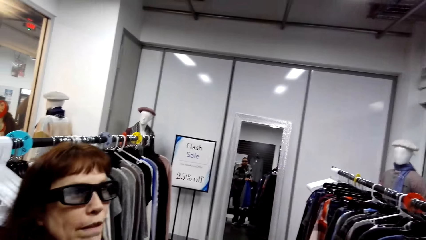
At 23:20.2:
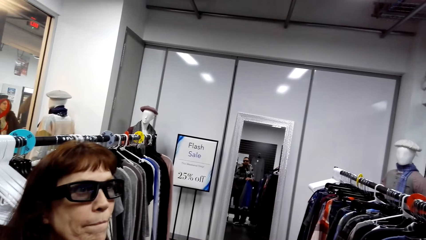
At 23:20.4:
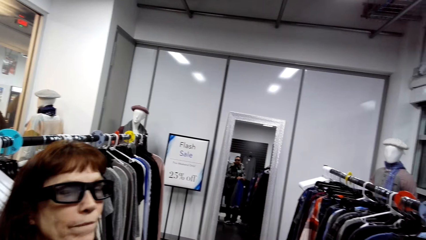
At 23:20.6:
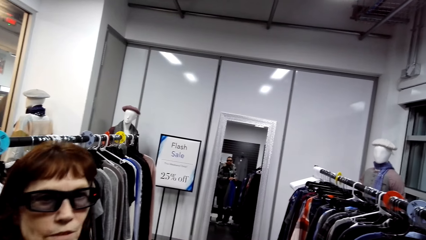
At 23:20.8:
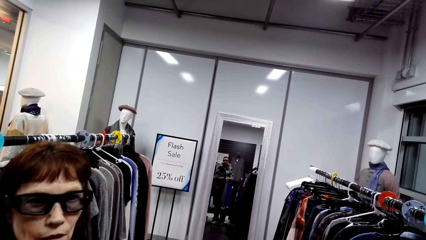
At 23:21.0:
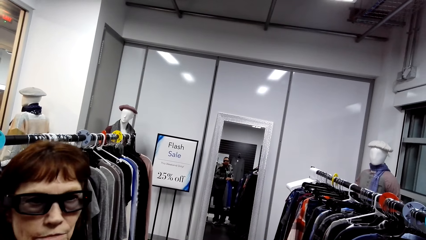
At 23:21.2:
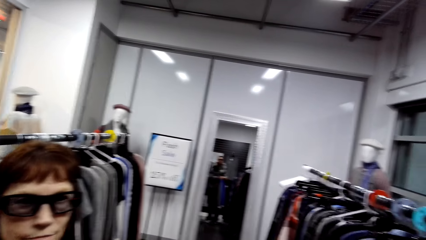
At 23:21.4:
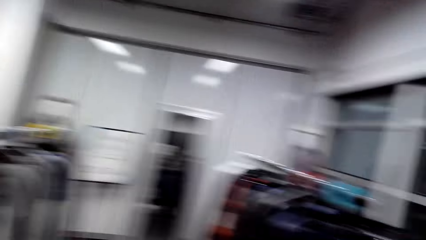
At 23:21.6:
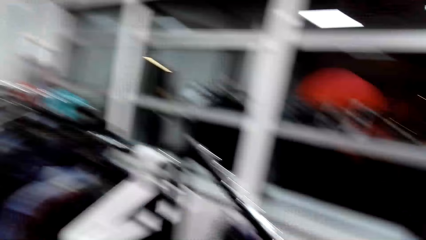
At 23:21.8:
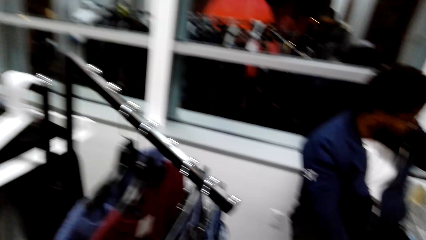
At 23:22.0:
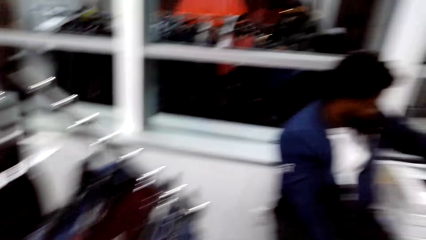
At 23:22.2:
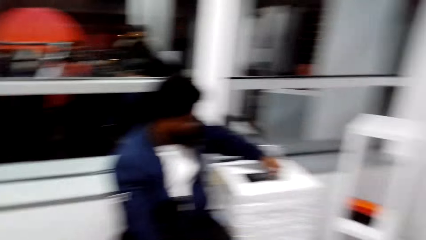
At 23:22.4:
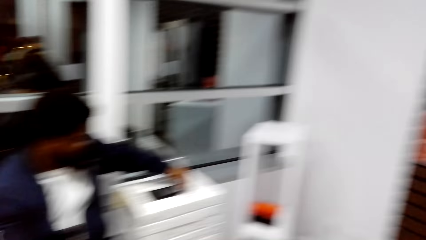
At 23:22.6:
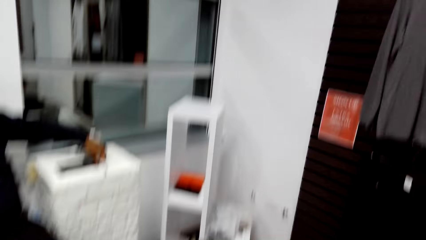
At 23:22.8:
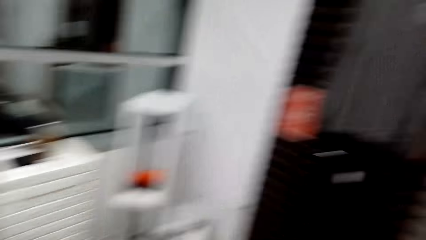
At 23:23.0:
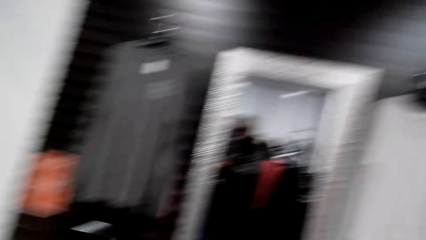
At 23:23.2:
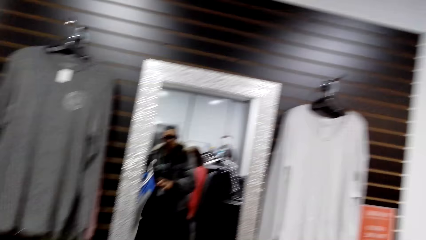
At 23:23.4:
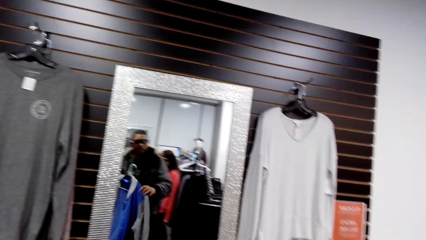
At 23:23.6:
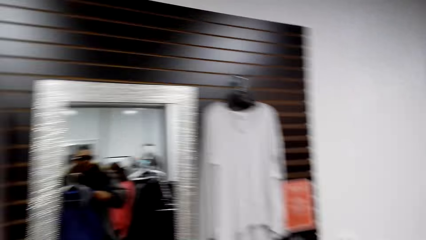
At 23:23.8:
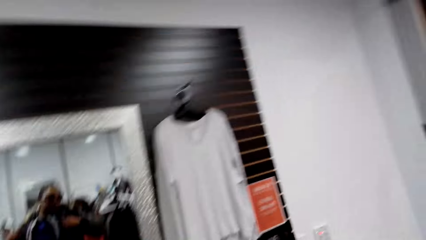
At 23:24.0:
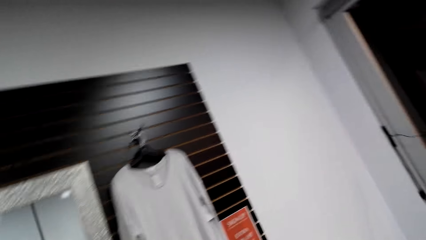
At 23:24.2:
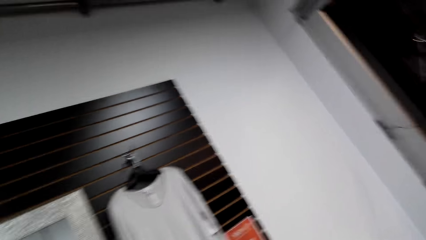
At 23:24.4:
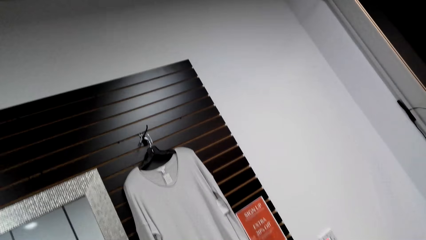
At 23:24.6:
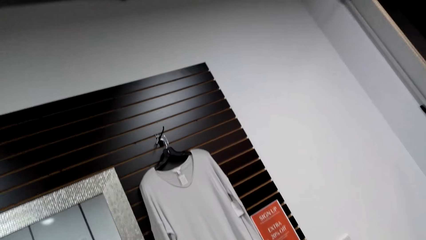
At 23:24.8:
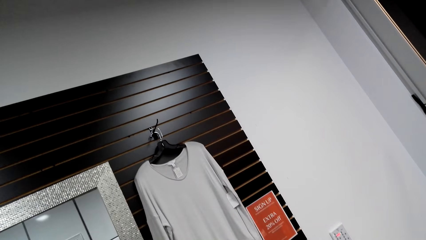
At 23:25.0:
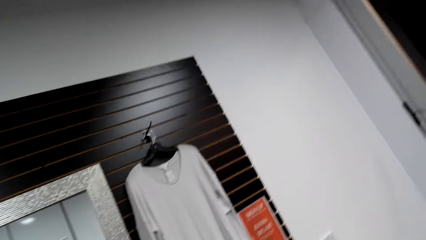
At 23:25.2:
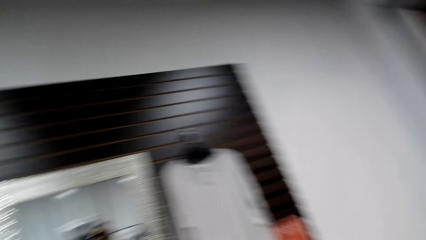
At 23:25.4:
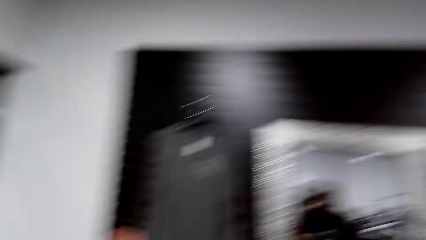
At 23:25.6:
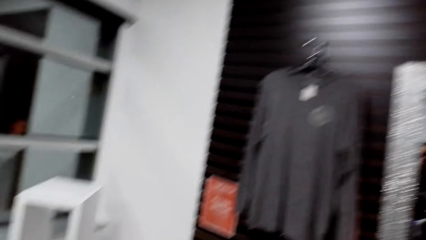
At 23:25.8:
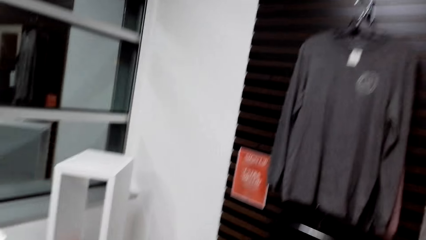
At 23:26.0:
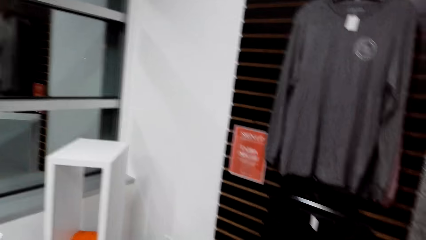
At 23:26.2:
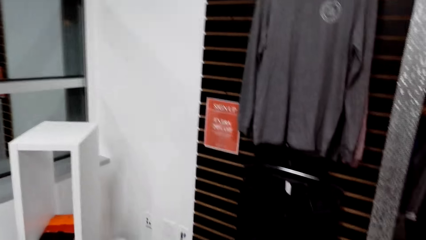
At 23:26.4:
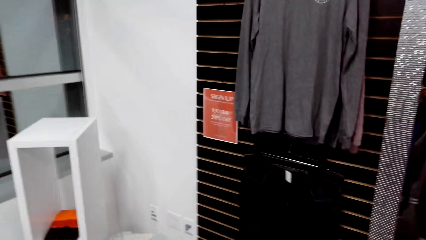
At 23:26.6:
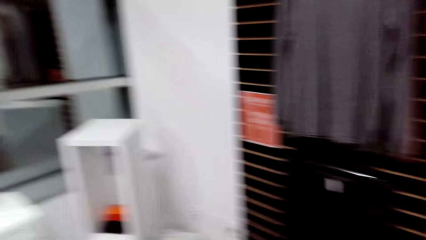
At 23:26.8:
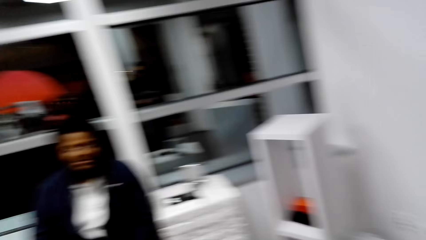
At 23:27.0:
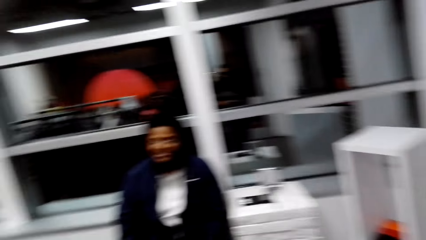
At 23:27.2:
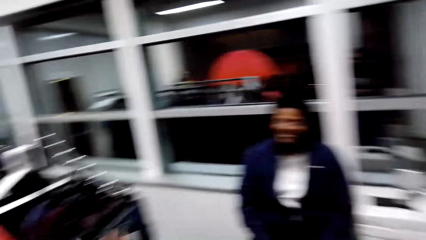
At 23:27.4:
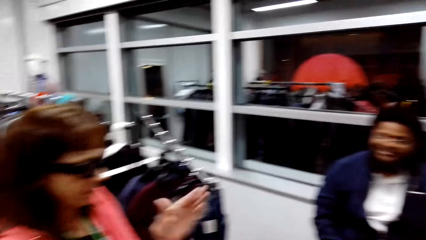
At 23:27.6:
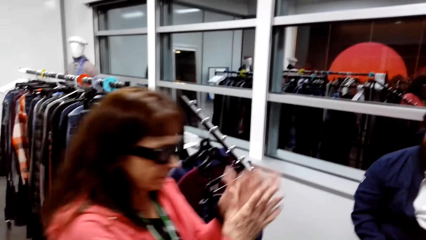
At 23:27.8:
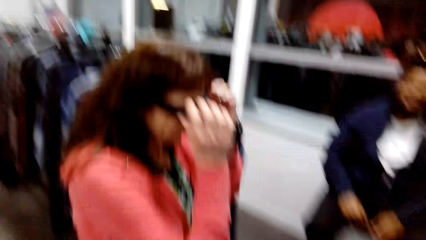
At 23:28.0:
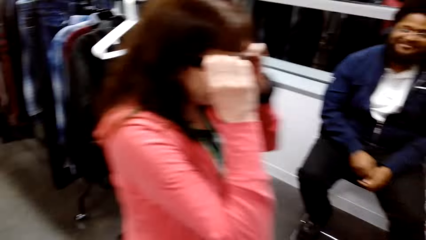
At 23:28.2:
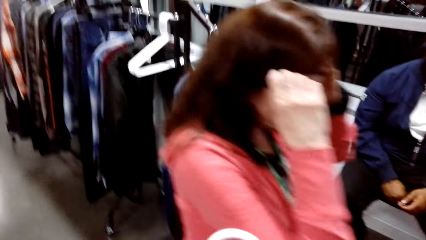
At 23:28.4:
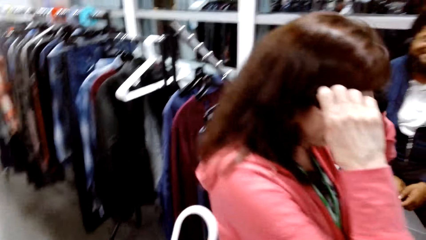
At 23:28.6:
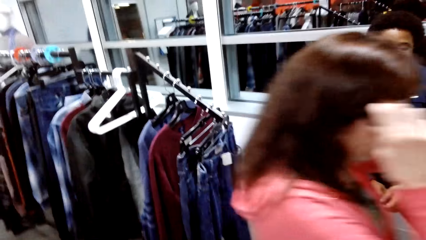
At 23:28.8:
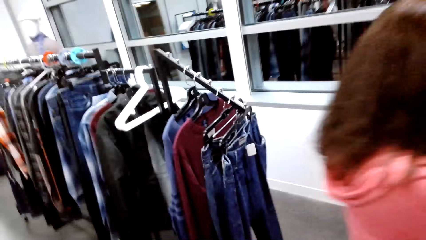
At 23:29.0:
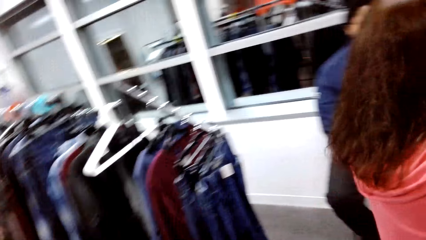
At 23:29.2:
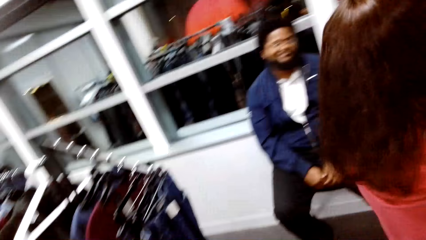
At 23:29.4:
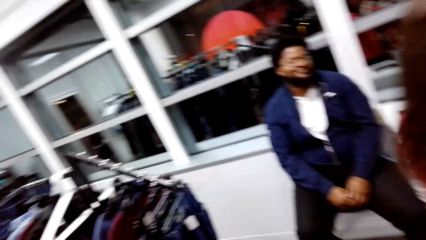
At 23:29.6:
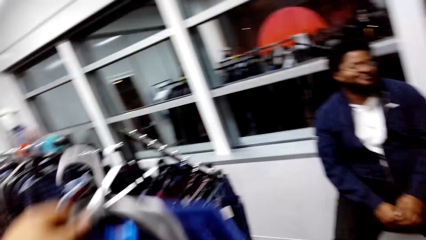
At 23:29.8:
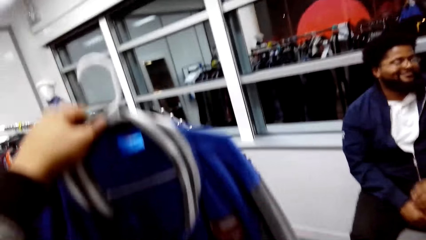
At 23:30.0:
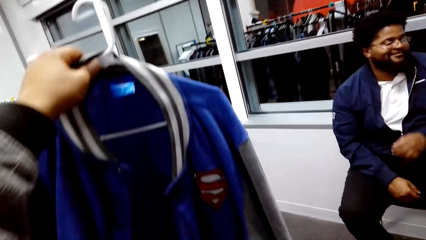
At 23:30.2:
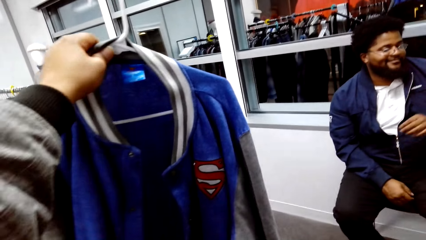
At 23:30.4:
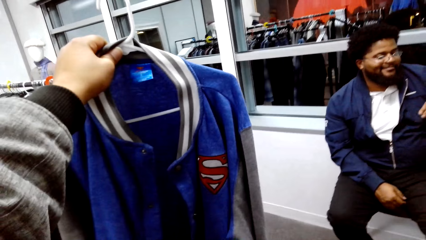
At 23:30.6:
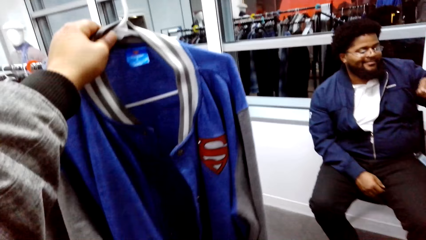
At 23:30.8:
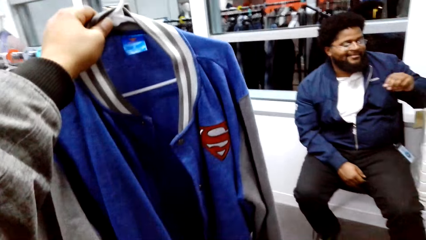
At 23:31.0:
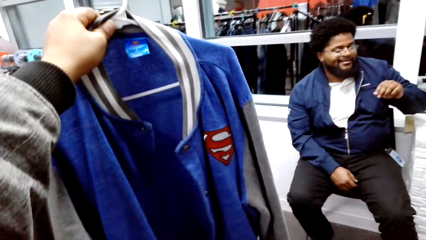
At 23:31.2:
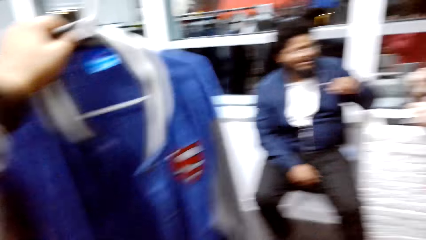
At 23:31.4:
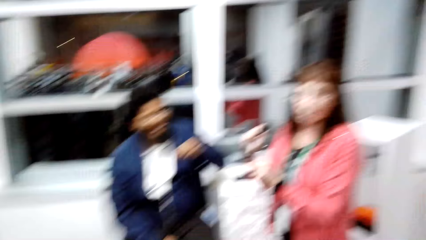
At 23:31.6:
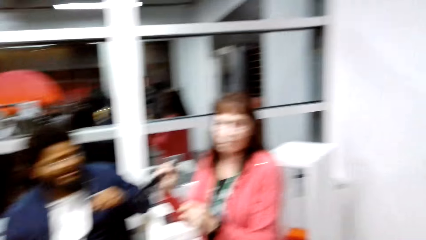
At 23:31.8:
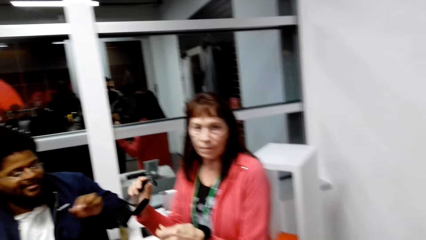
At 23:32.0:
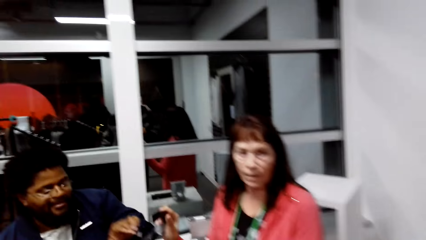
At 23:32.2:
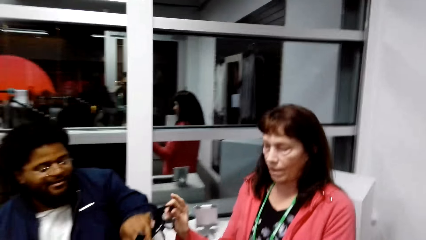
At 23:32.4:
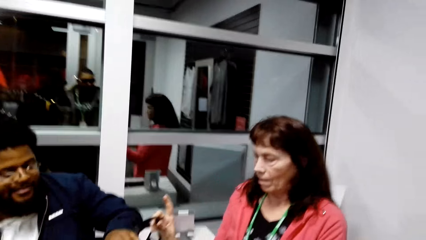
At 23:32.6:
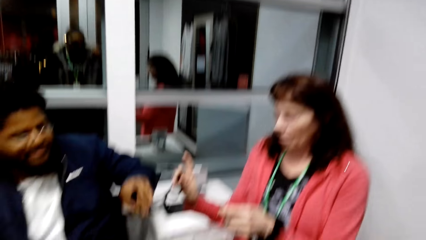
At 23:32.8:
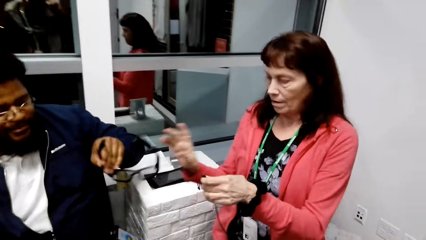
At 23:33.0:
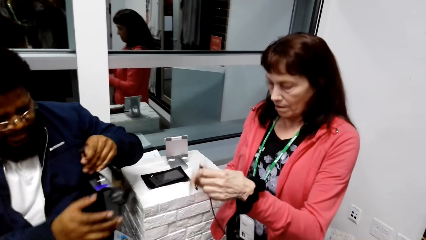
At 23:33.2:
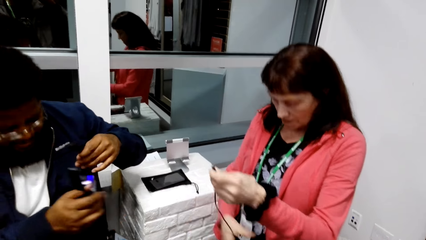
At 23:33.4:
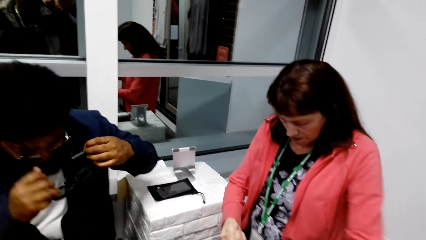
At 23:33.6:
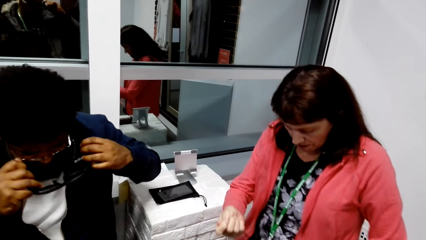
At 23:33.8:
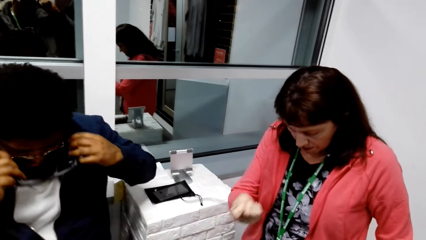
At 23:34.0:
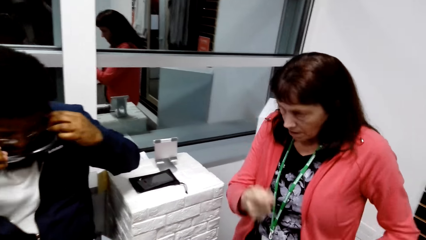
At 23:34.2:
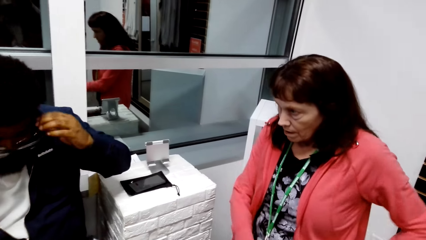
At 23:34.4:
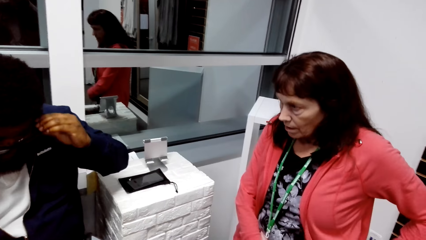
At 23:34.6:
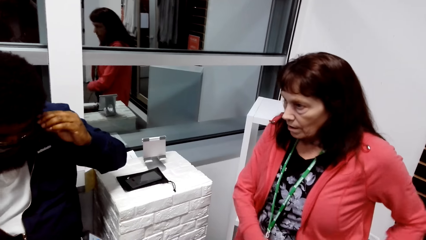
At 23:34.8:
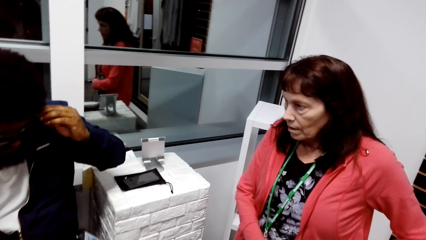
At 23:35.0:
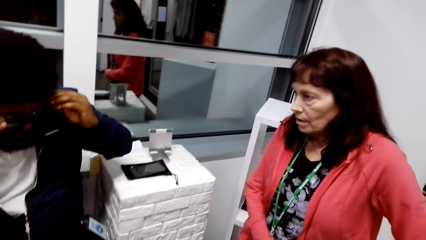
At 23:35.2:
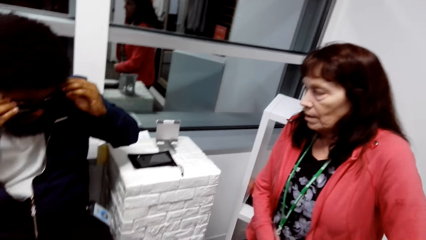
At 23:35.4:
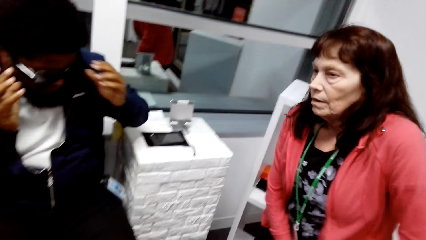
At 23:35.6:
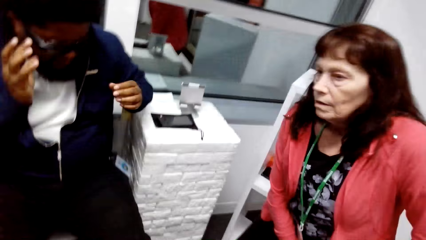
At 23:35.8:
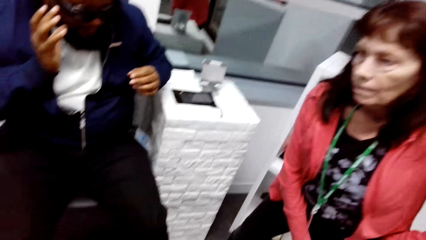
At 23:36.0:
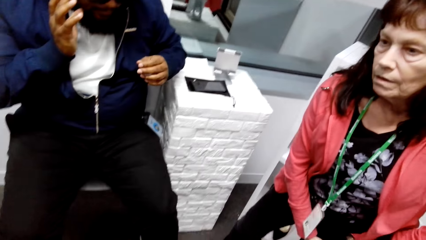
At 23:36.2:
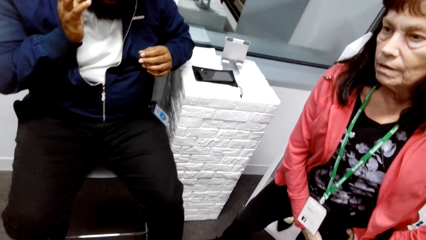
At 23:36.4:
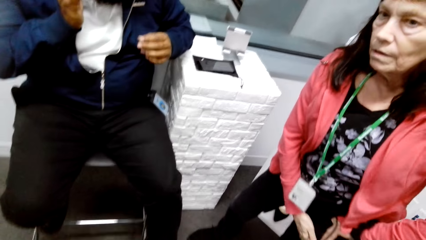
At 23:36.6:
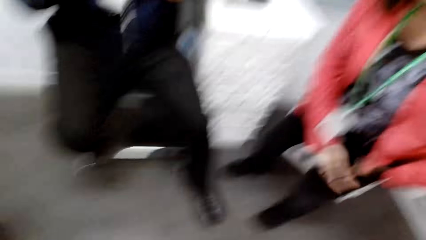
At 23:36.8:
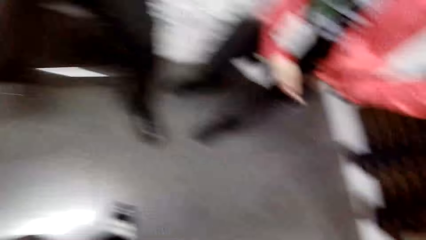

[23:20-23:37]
A man adjusts a phone. The camera wearer looks around in the clothes shop. The man converses with a woman. The woman claps hands. The woman takes off her glasses. The camera wearer lifts a jacket. The woman hands the man the glasses. The woman adjusts a cable. The man wears the glasses.
